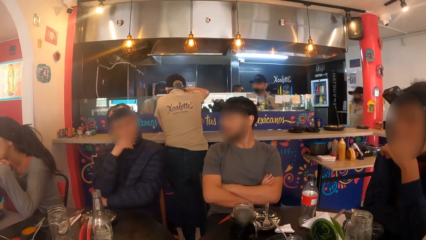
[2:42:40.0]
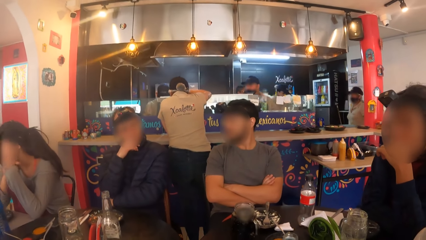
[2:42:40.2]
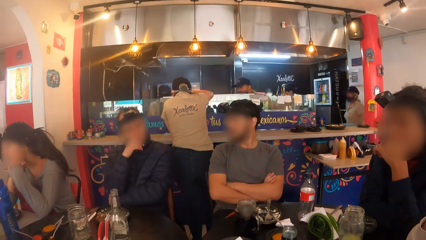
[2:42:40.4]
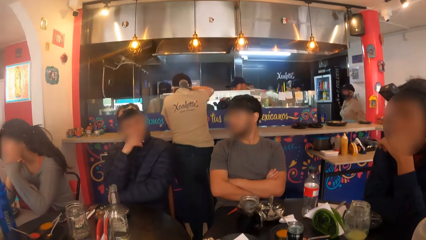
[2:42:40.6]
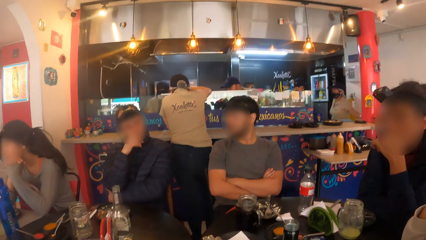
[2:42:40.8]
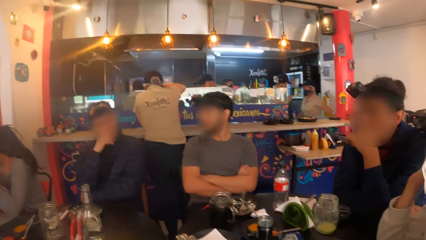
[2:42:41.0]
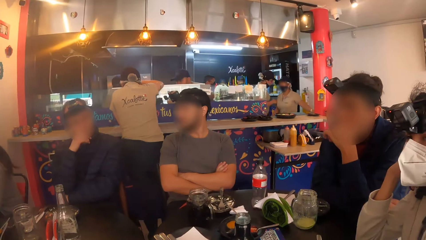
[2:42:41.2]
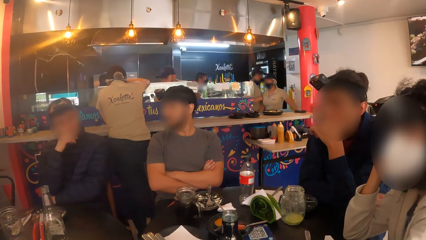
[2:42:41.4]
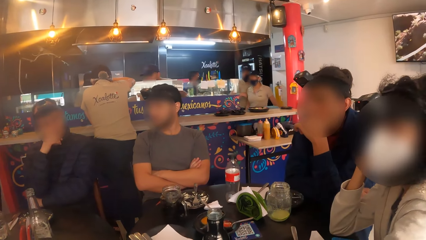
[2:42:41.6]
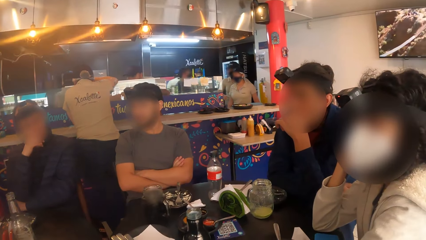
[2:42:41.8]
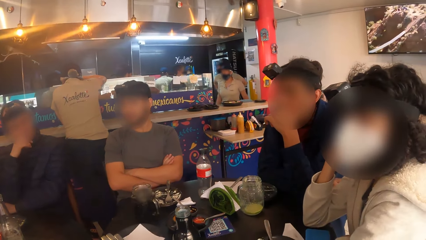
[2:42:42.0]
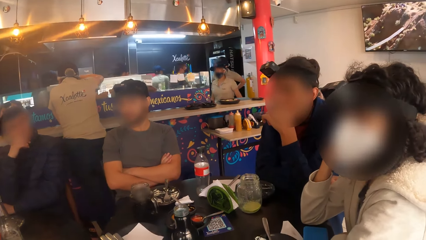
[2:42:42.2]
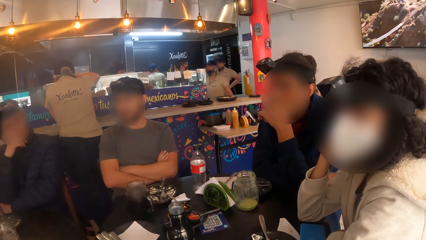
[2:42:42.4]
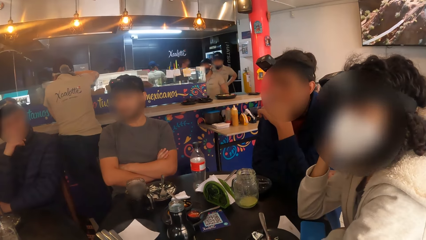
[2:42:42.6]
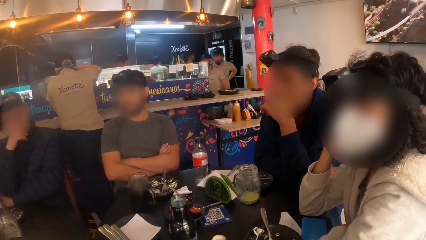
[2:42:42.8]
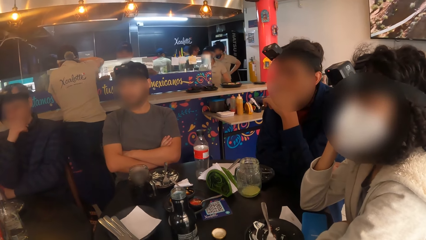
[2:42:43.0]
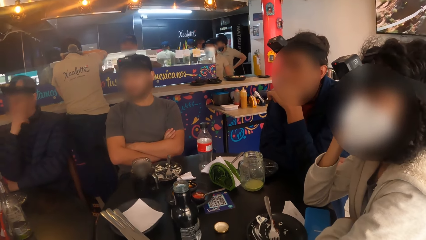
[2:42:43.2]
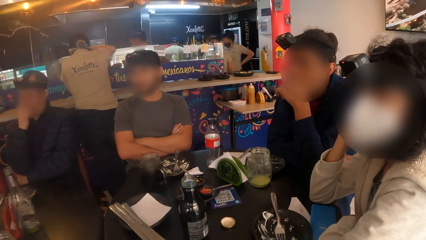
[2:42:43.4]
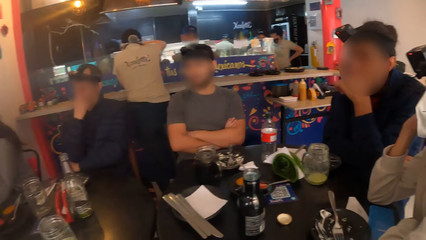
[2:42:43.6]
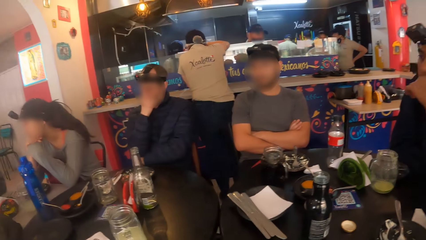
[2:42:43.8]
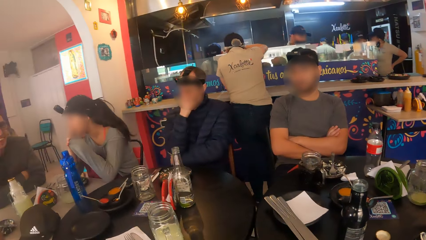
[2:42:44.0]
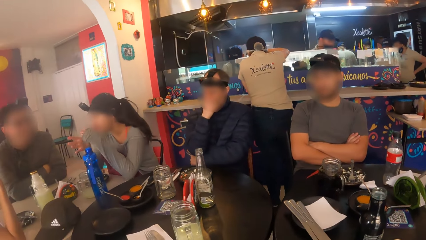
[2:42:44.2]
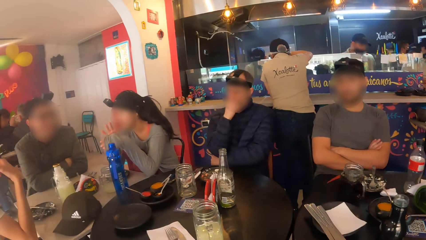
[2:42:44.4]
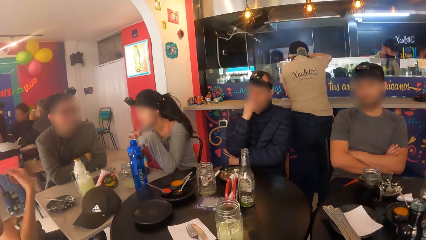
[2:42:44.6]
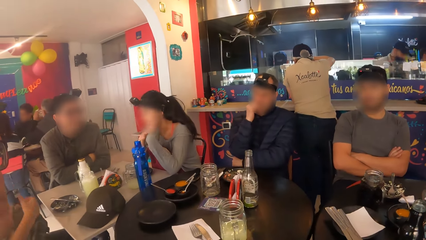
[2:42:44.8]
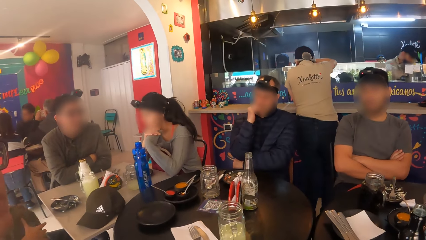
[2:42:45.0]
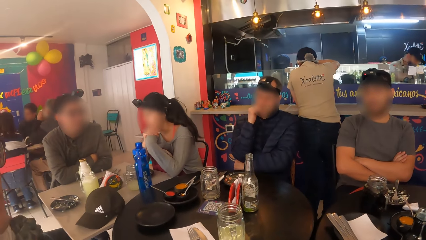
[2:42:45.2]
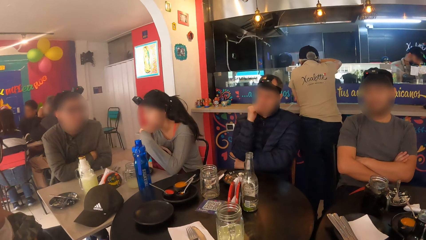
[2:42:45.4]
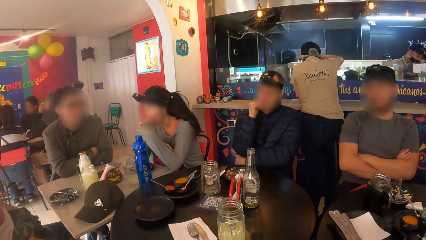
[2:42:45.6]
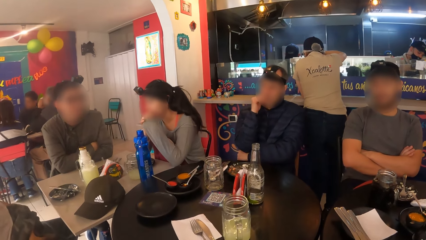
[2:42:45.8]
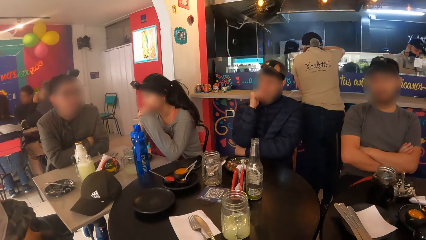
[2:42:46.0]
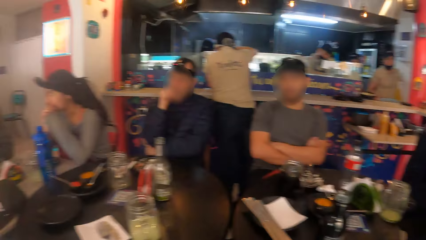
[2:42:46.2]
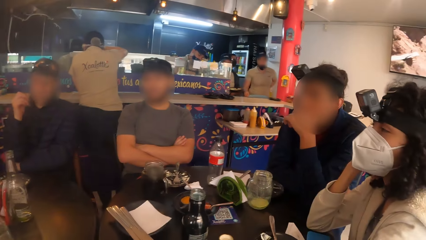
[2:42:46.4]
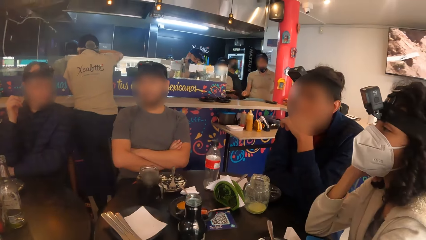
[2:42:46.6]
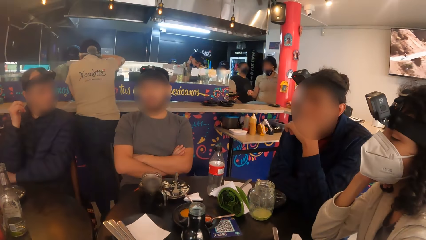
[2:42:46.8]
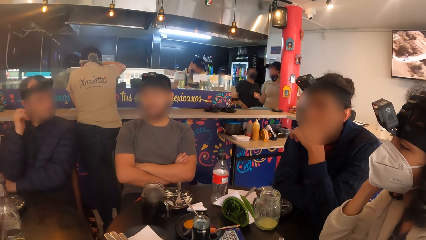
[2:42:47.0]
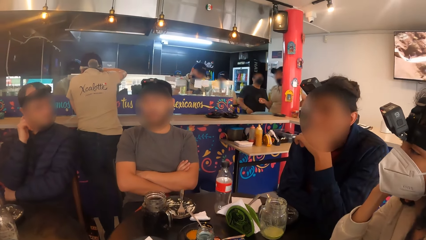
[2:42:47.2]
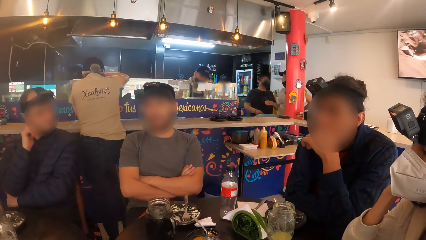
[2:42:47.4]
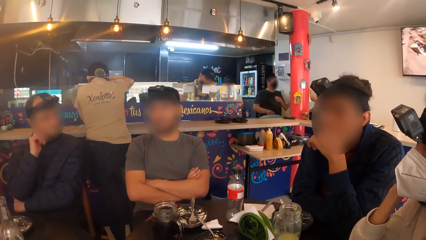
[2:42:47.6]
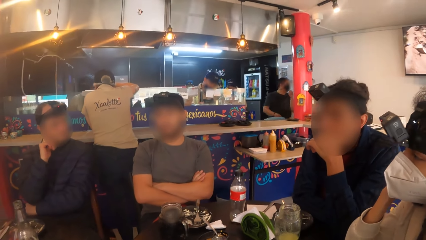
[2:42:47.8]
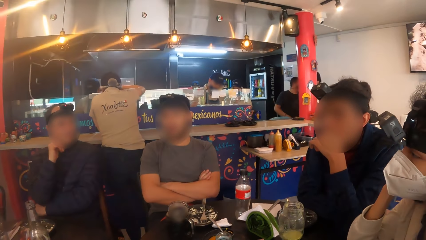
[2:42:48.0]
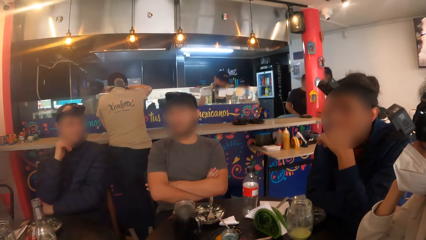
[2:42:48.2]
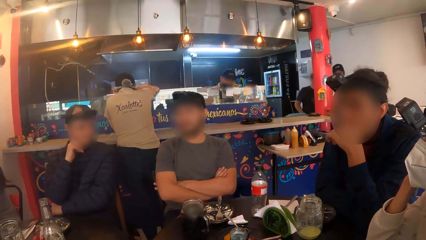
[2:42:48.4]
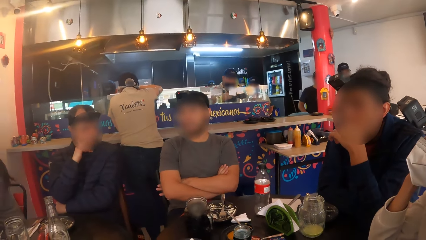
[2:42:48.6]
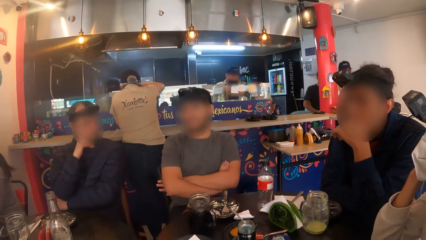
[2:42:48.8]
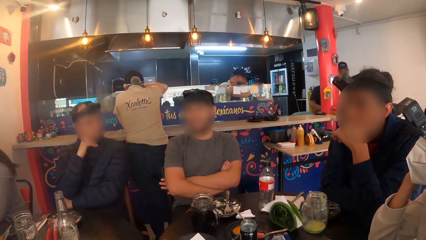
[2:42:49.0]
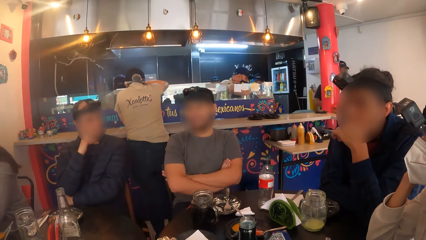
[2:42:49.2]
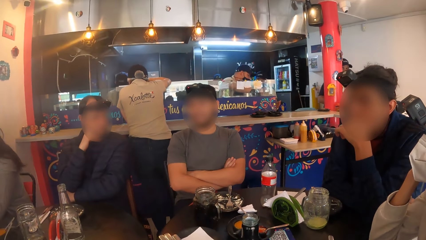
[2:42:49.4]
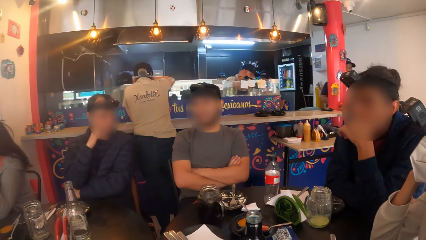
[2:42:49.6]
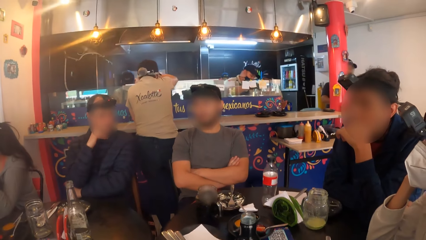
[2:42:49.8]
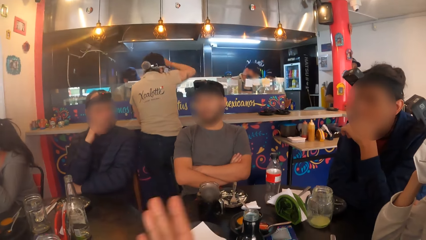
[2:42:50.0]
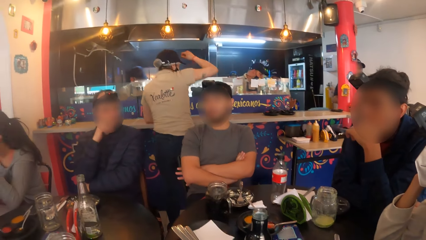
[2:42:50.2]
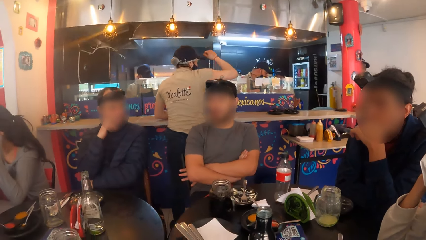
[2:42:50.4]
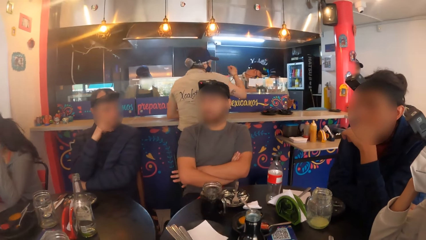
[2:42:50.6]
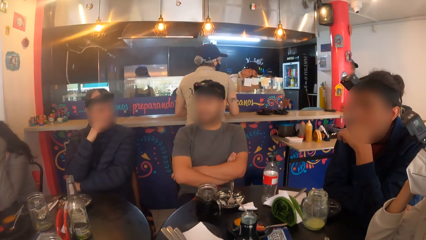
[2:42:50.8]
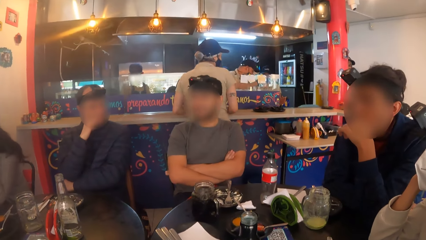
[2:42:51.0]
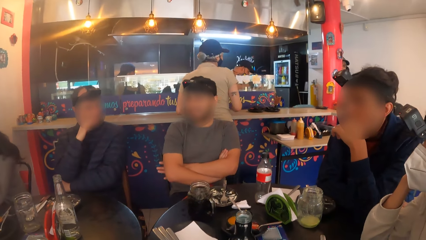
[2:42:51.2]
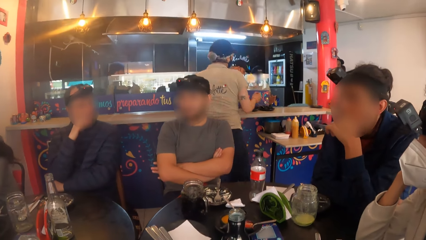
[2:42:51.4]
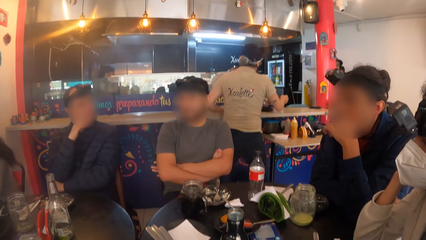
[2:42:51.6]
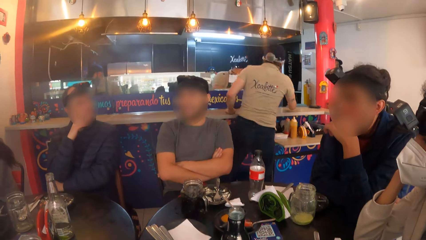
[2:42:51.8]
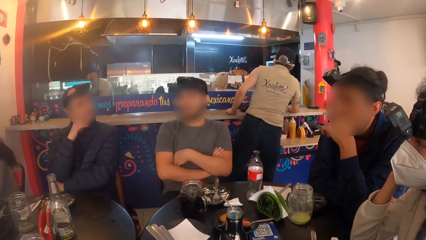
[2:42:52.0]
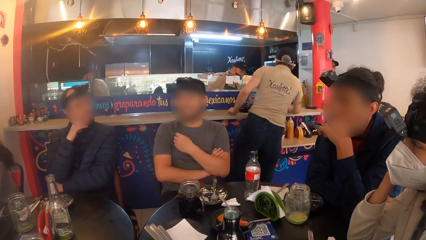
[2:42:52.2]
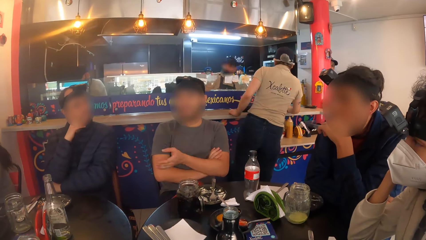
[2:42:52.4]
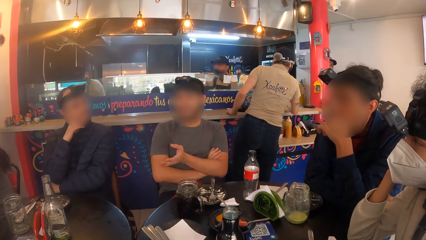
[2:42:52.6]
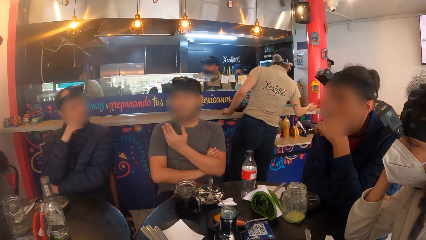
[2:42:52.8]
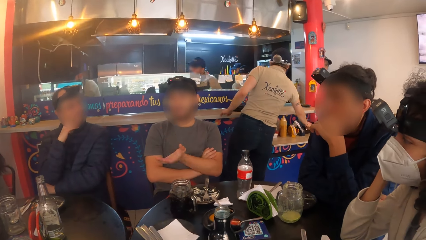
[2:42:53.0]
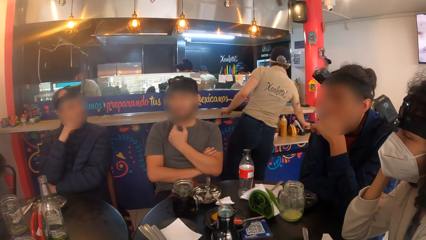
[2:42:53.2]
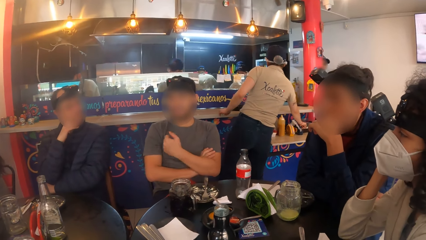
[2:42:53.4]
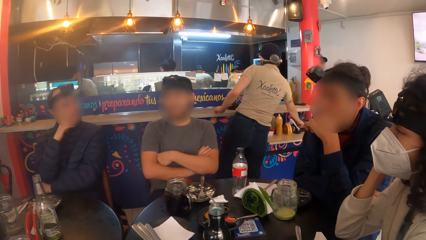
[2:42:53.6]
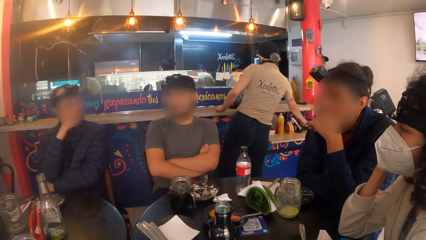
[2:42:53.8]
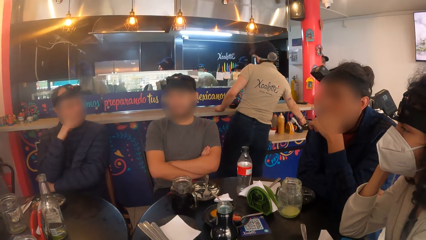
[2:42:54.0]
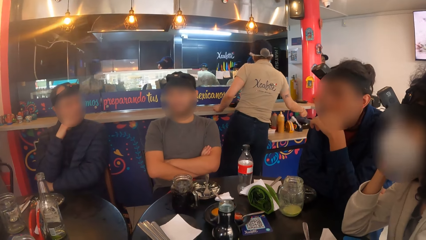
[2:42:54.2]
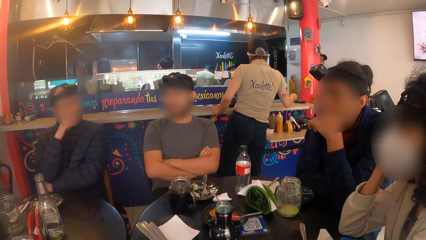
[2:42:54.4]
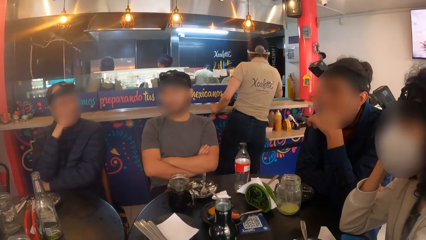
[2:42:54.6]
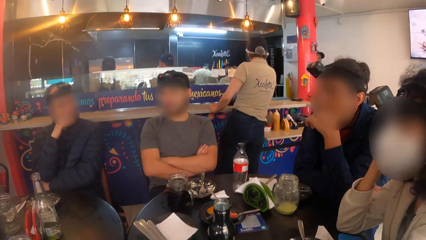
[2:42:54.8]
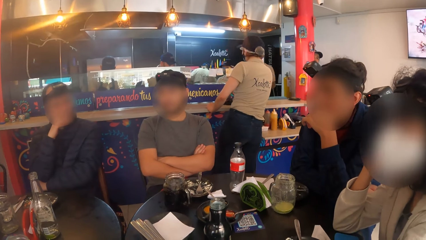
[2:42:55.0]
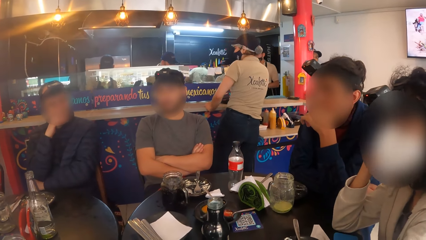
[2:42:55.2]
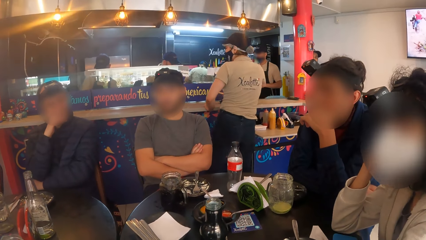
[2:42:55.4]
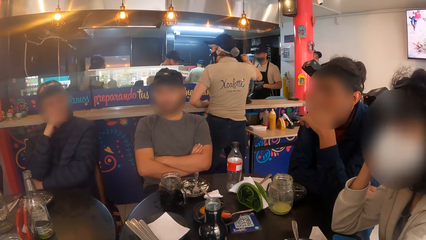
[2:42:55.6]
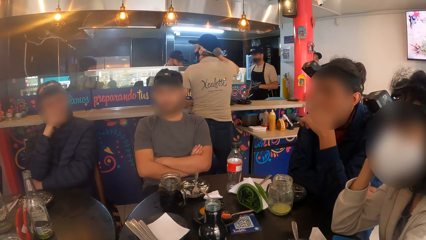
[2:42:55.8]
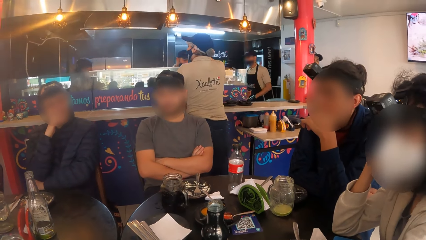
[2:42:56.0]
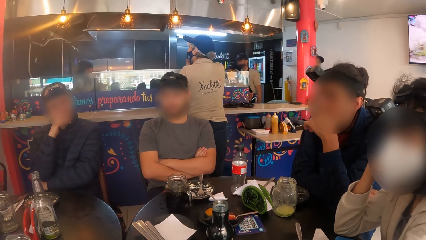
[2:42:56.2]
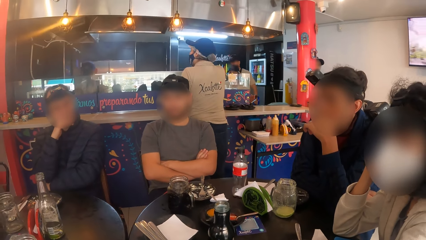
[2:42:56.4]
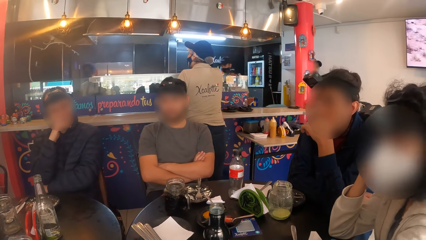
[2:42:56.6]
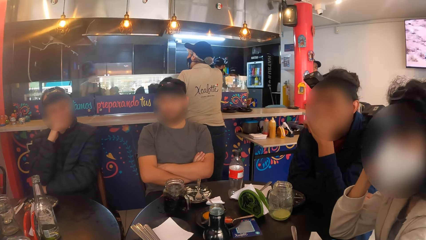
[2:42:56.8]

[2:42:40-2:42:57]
A woman interacts with a man and talks to the man. Another man interacts with the camera wearer and the group of people. A person looks at something. Another person talks to four persons and the camera wearer. The first person takes something on the shelf.
